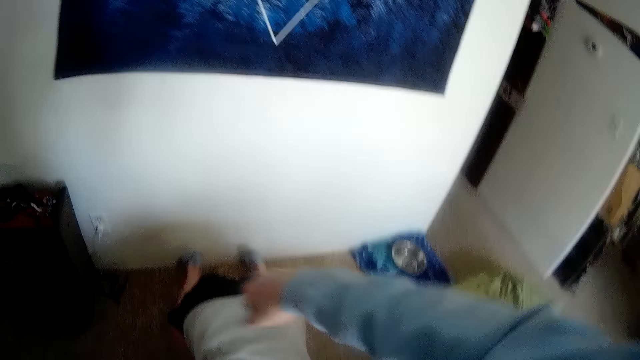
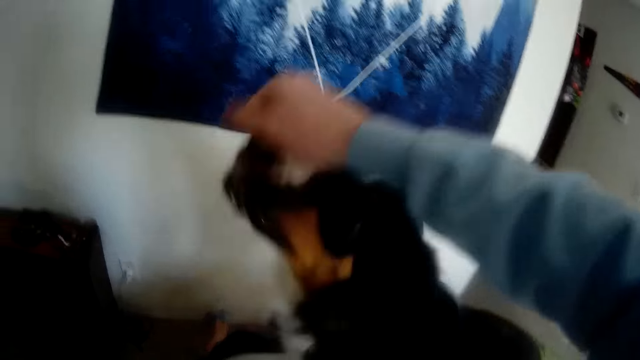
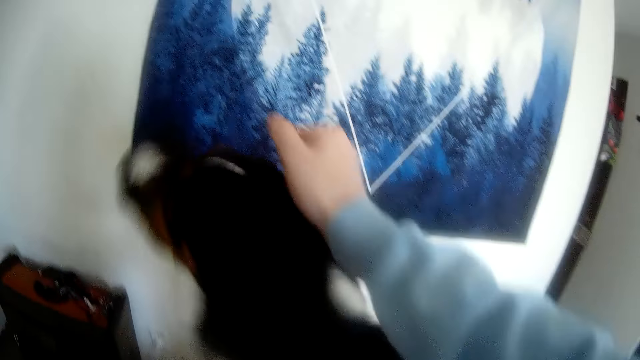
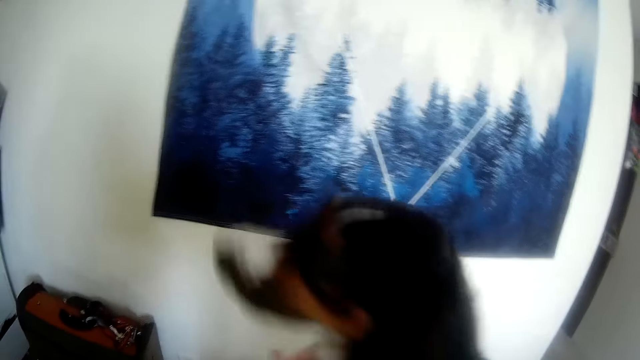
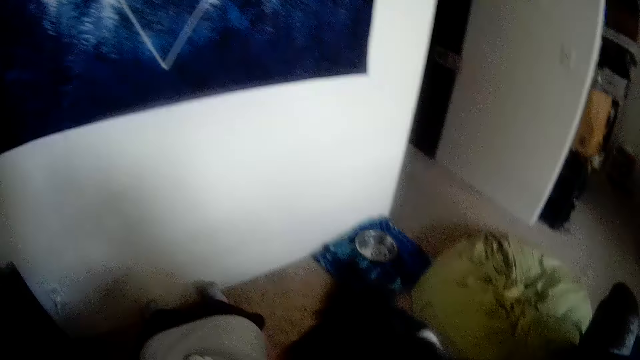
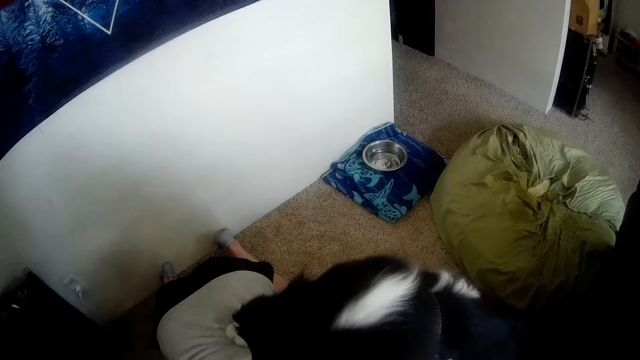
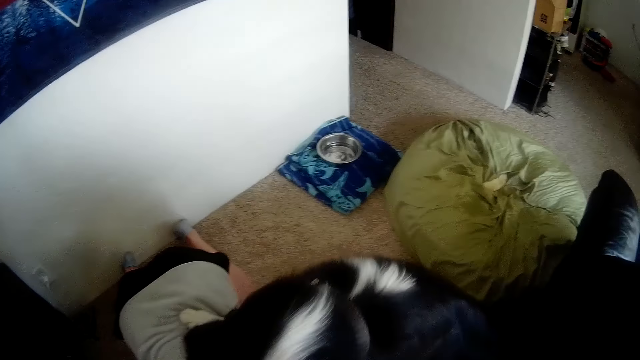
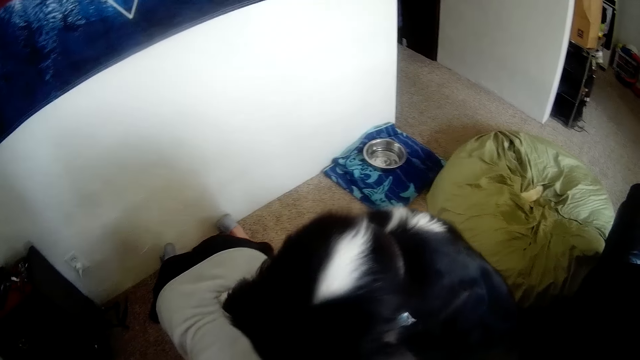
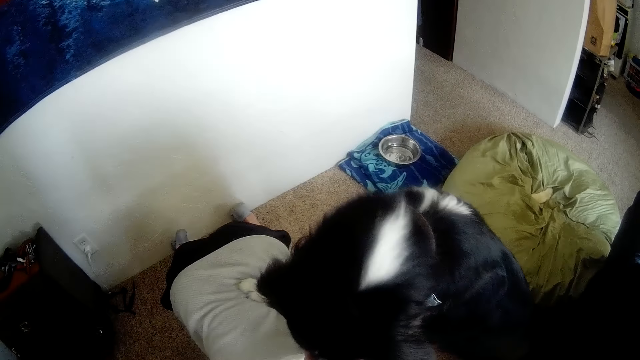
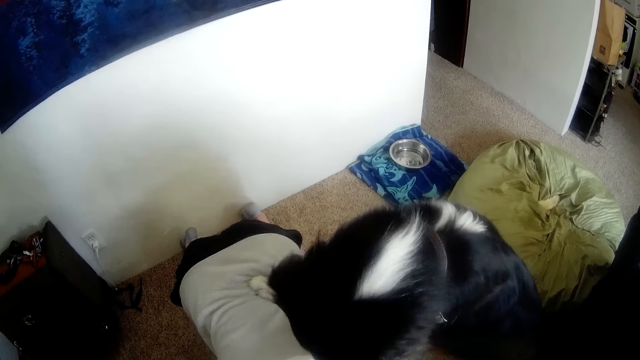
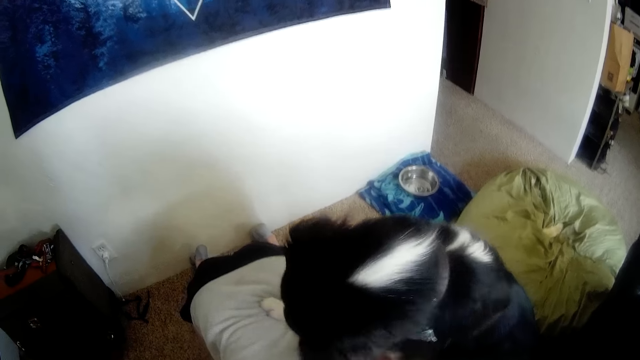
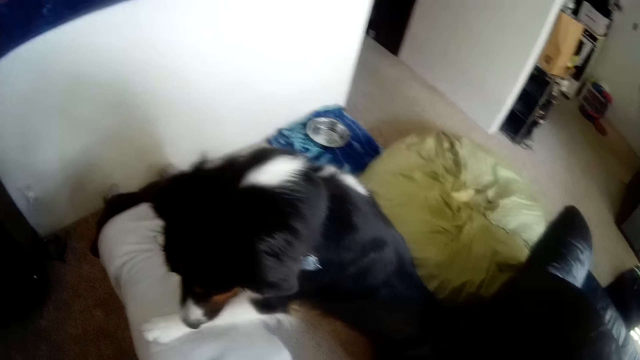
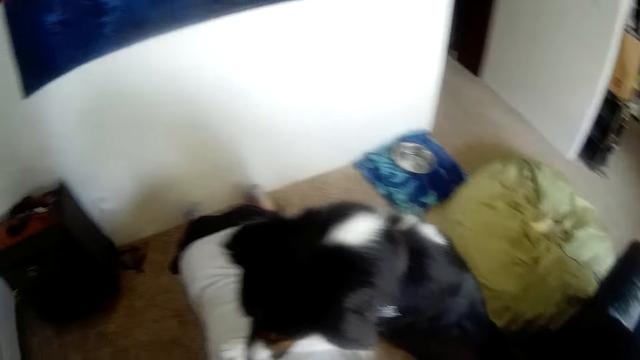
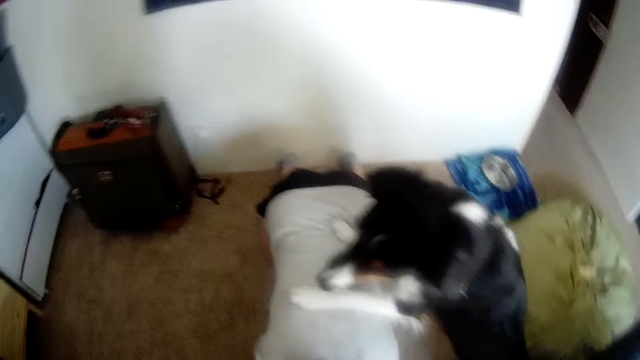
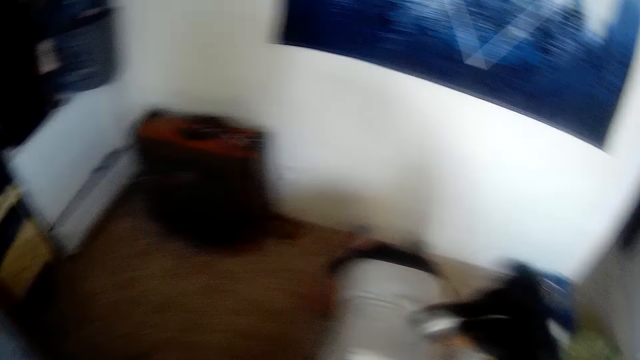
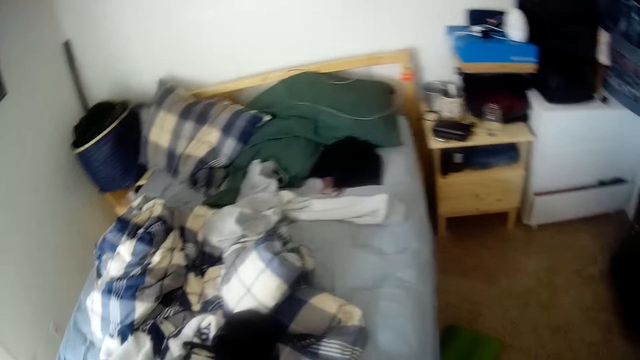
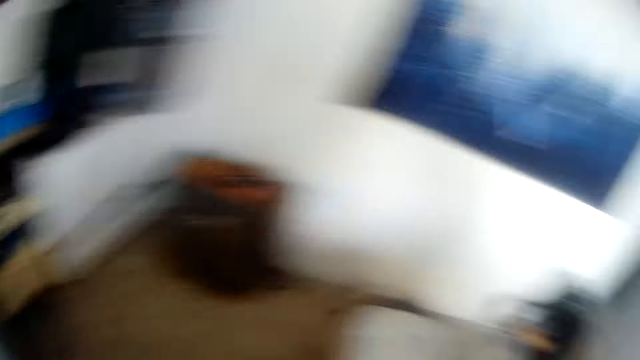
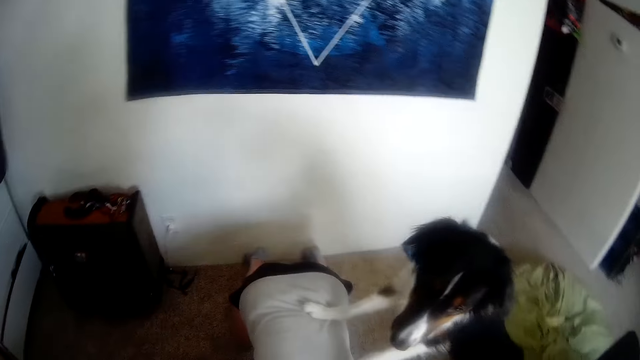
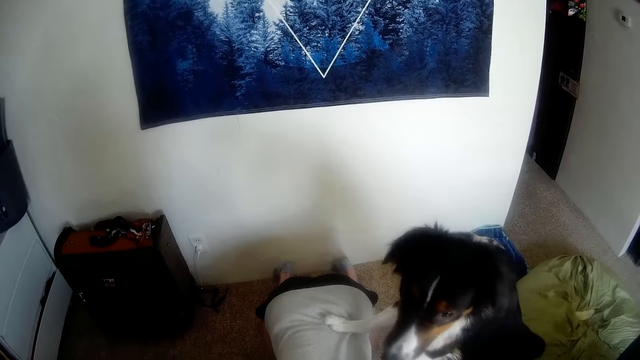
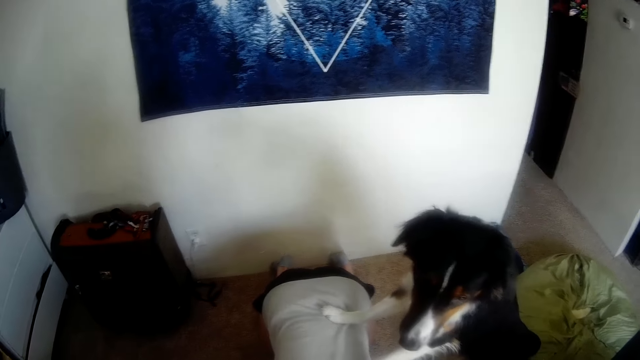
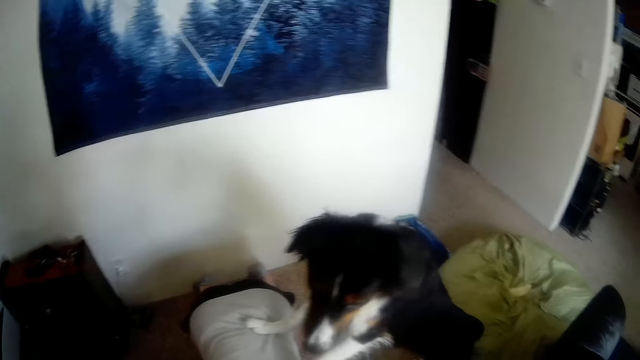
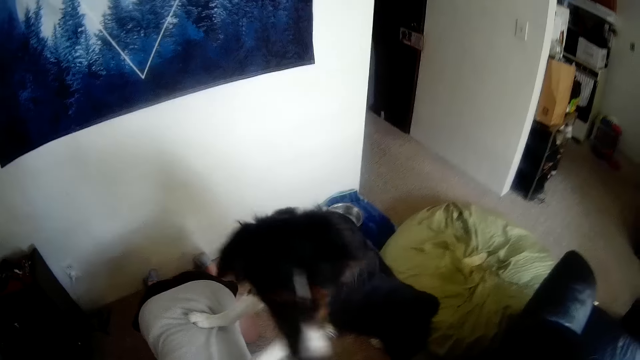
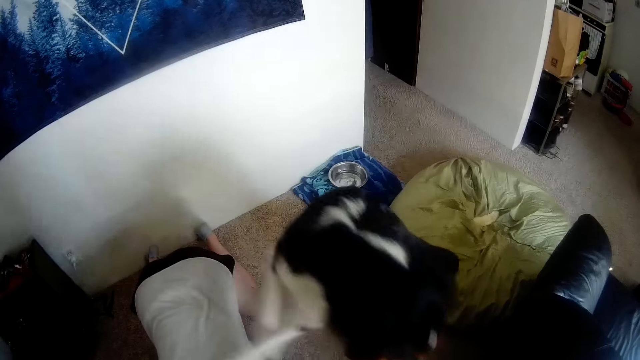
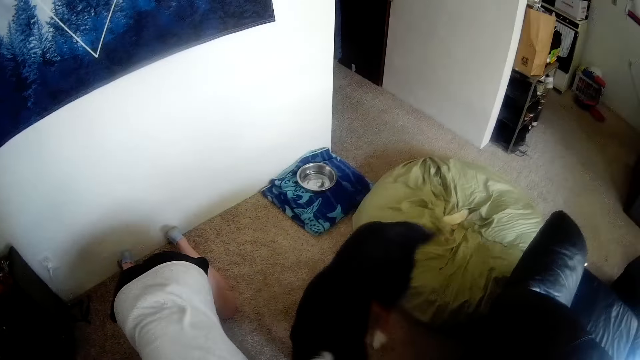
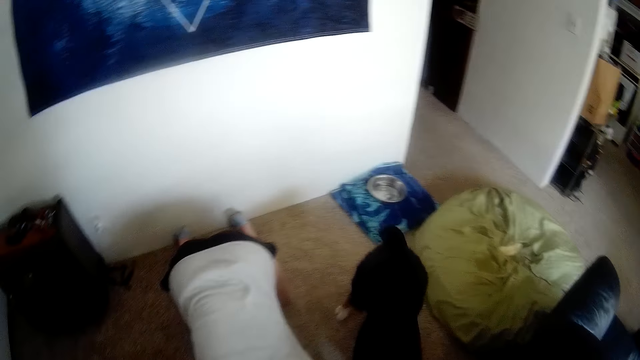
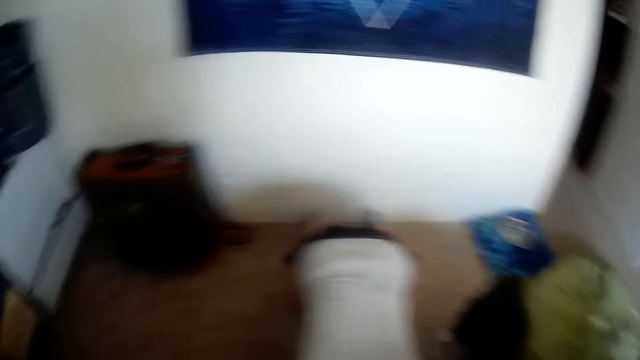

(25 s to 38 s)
The camera wearer lifts his right hand. He plays with the dog. The dog stretches towards the camera wearer's right hand. The camera wearer drops his right hand. The dog lays his hands on a woman's back. The camera wearer looks at the dog. He looks around the room. He looks at the dog. The dog comes down from the woman's back.

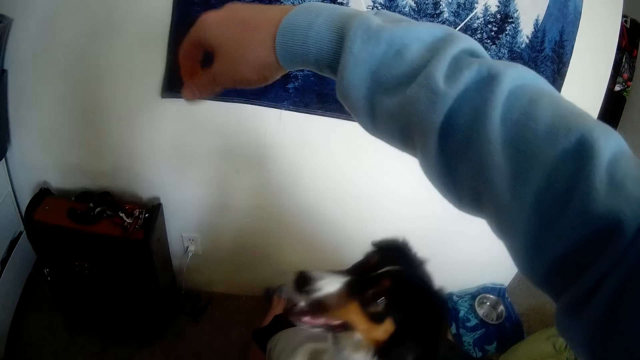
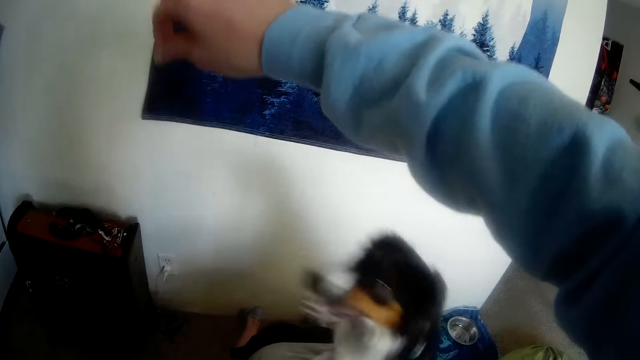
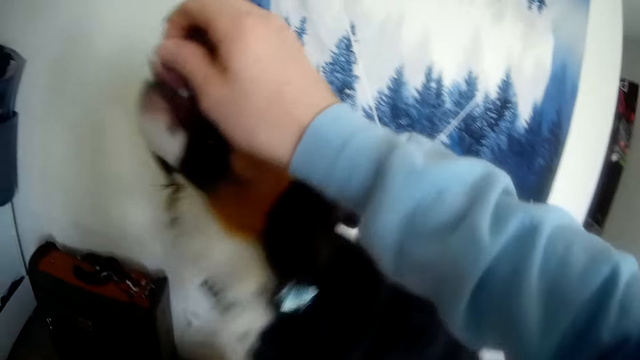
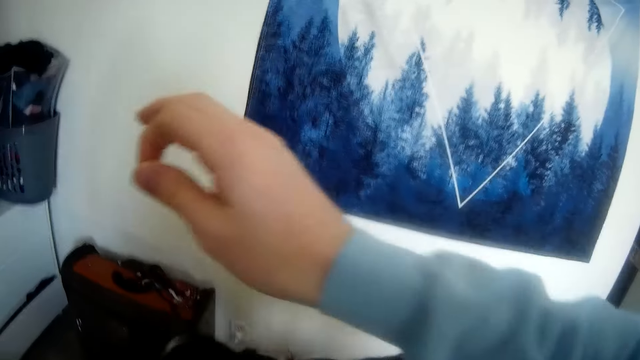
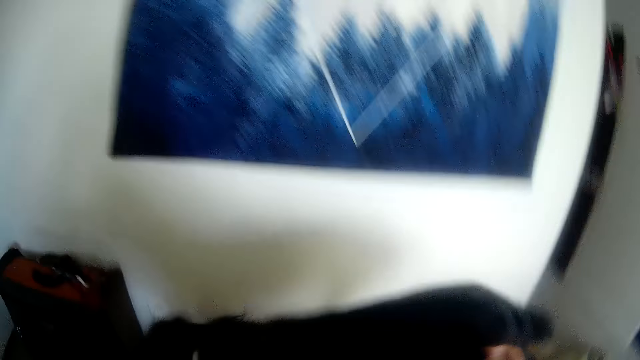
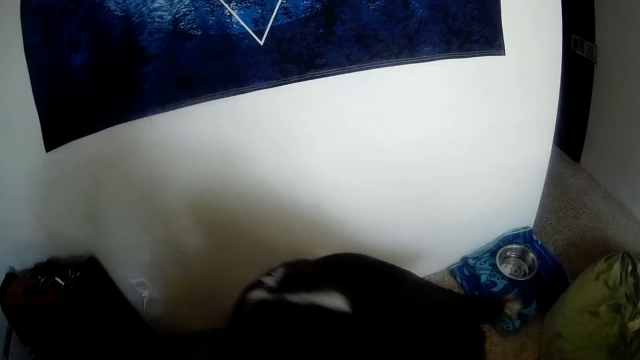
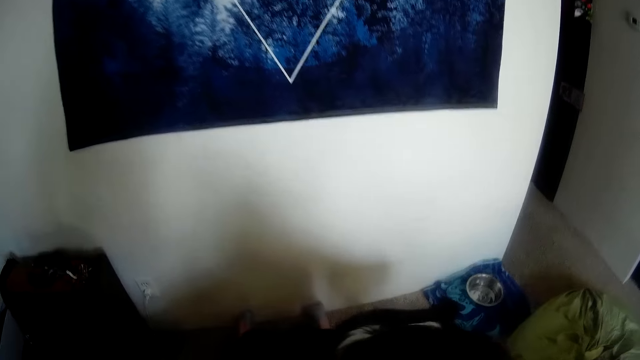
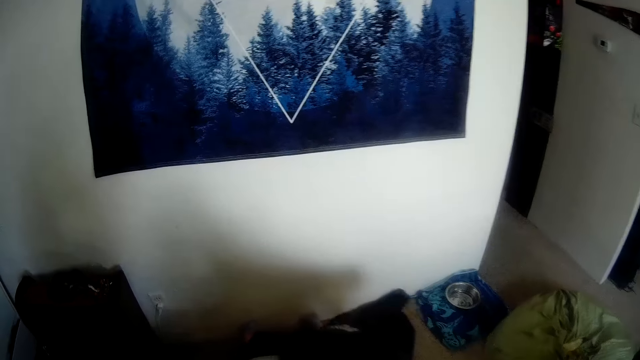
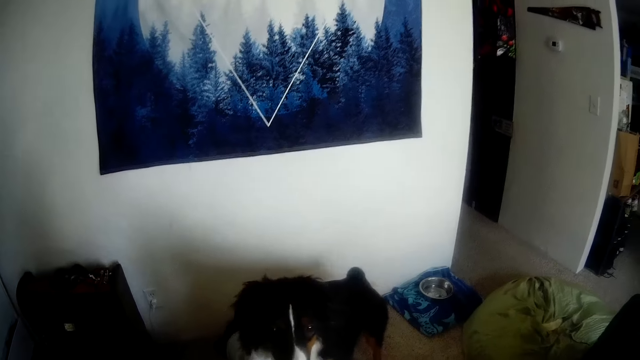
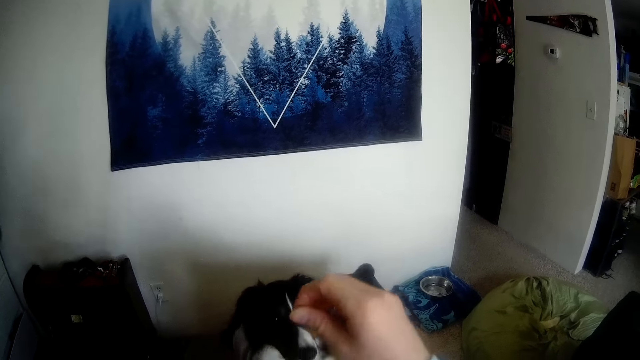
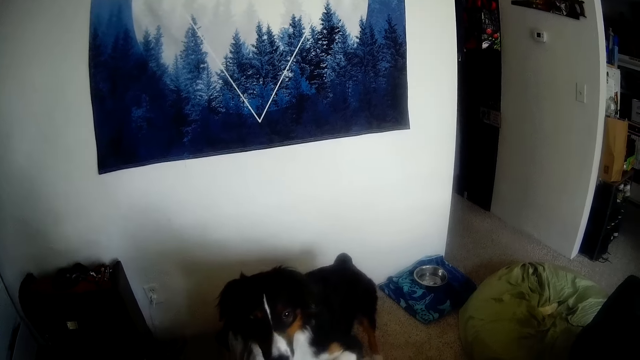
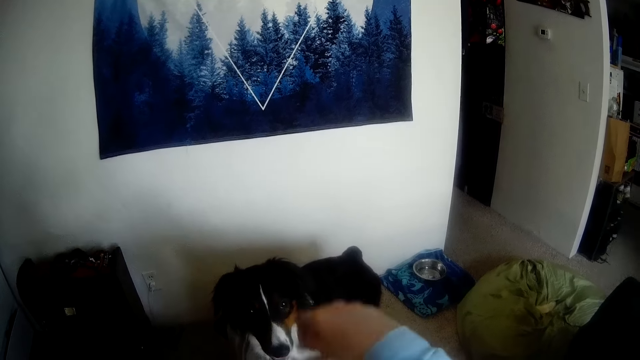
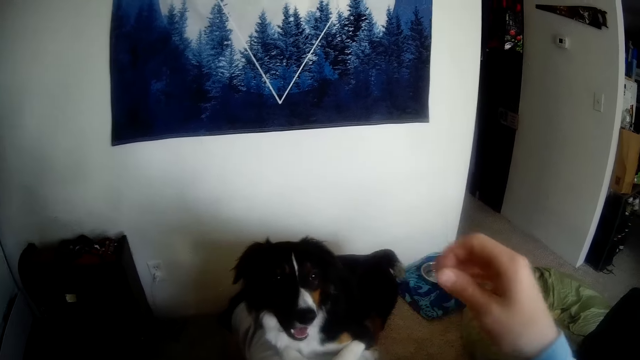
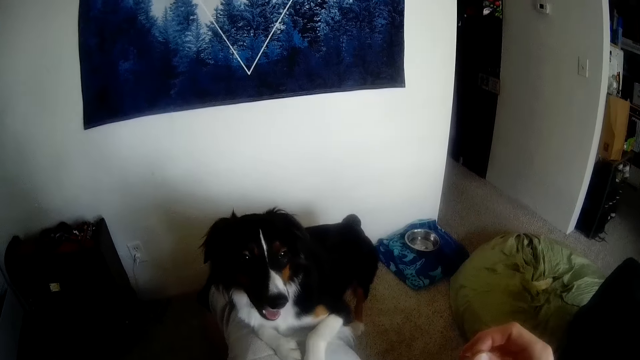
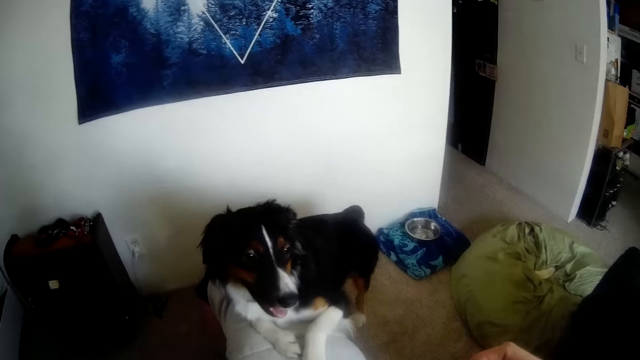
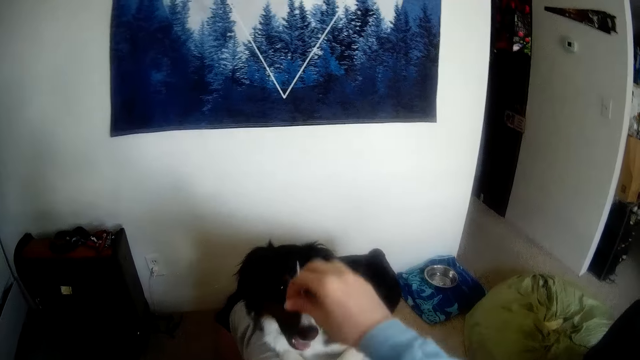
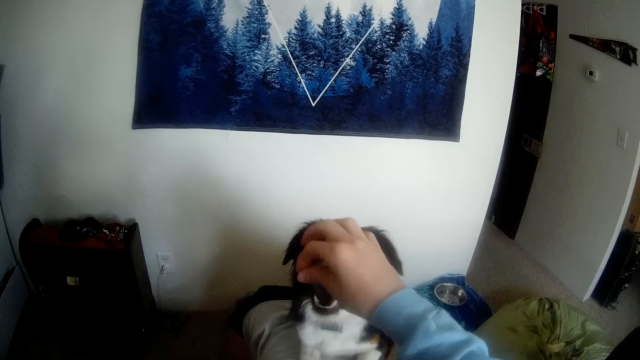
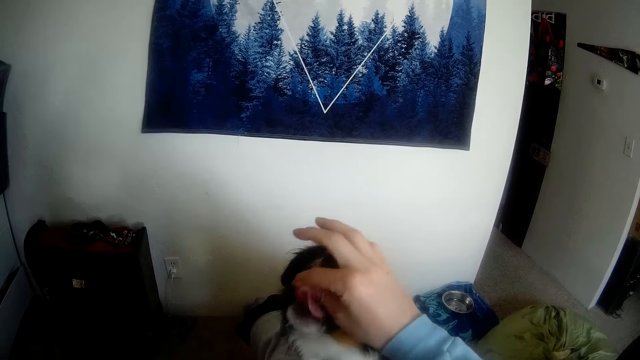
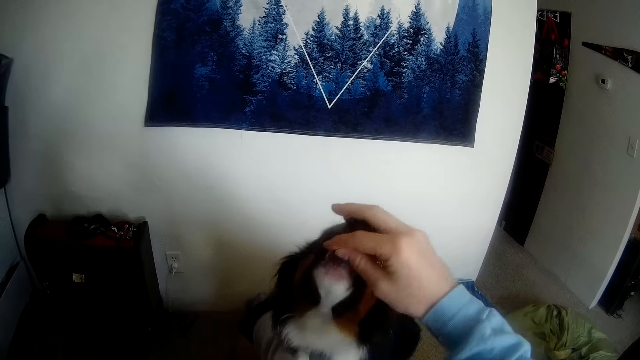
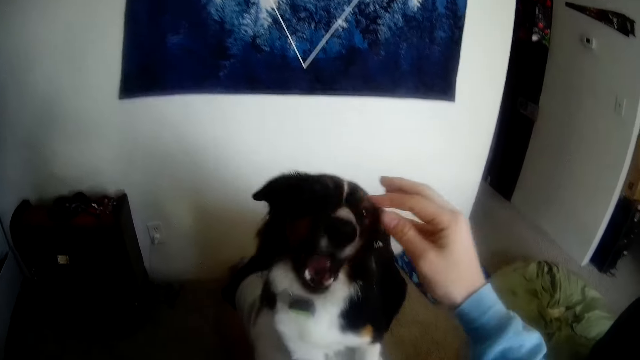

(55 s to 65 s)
The dog stretches towards the camera wearer's right hand. The dog eats from the camera wearer's right hand. The dog hops on a woman's back. The camera wearer lifts his right hand. He feeds the dog with his right hand.
